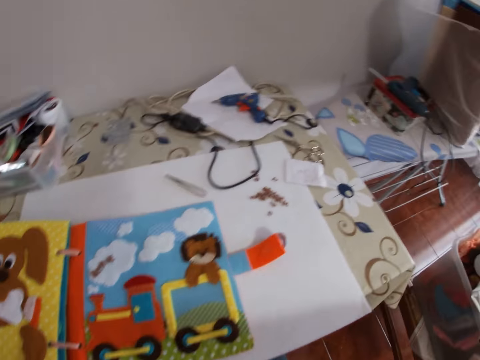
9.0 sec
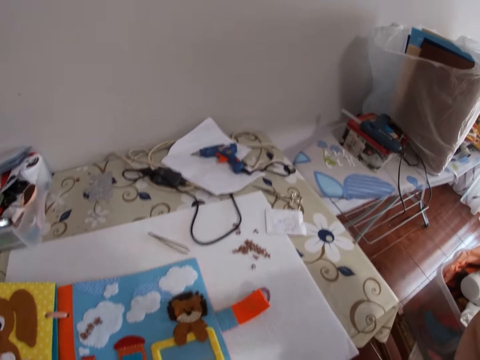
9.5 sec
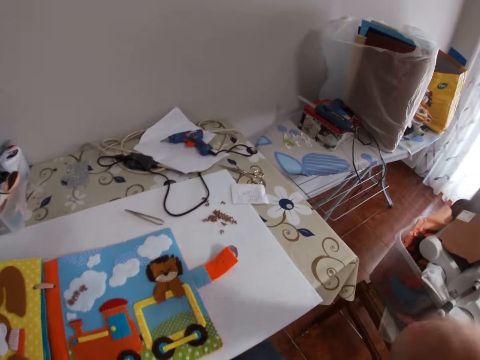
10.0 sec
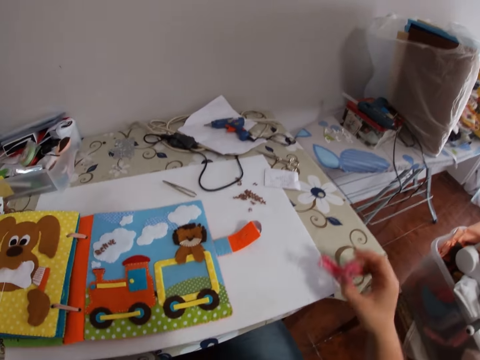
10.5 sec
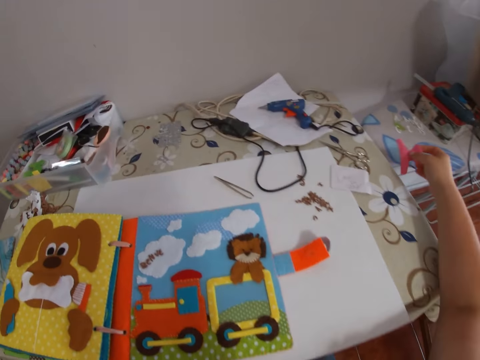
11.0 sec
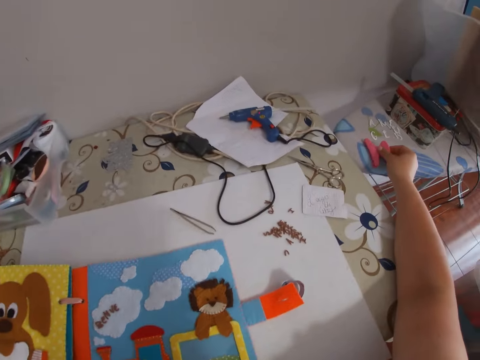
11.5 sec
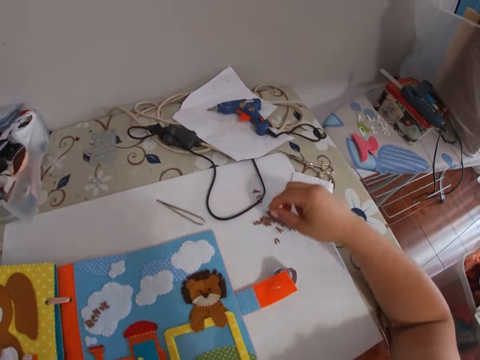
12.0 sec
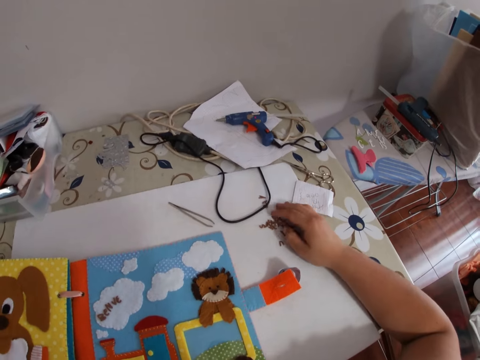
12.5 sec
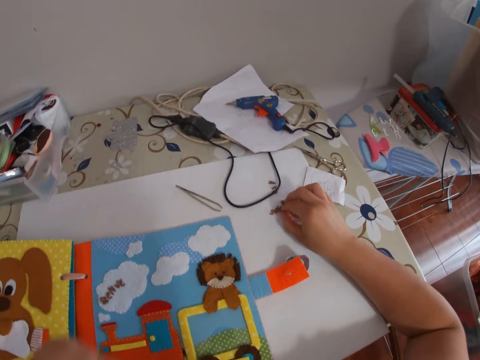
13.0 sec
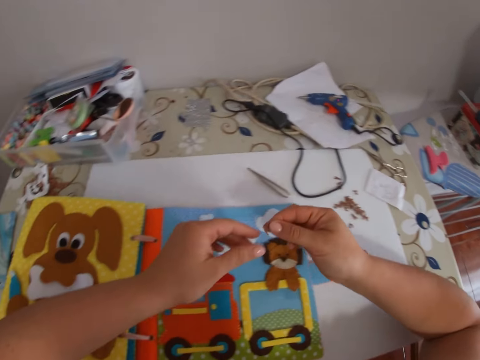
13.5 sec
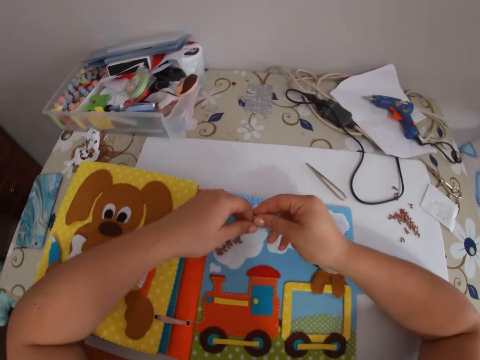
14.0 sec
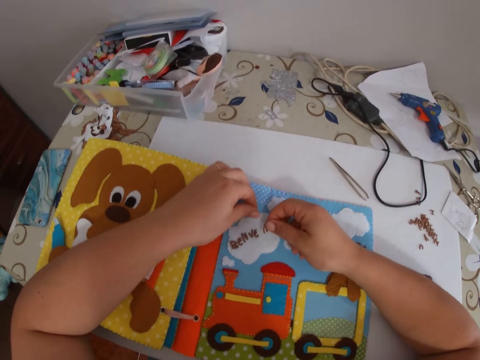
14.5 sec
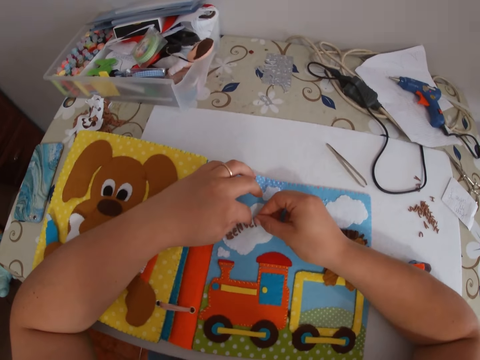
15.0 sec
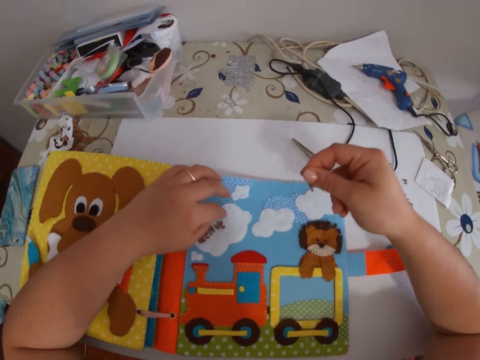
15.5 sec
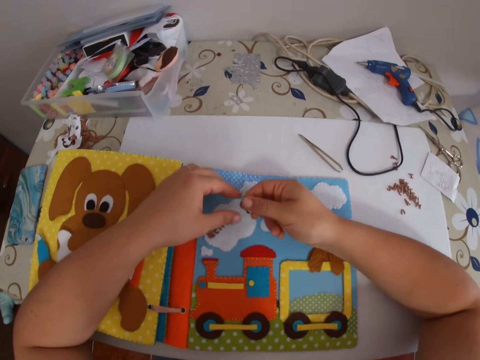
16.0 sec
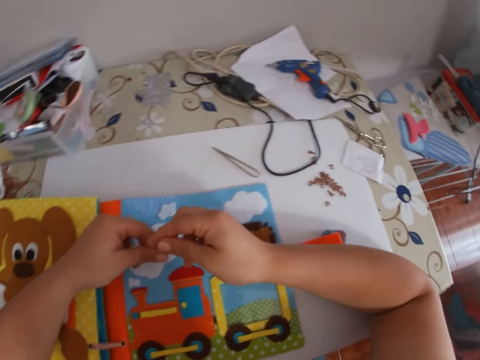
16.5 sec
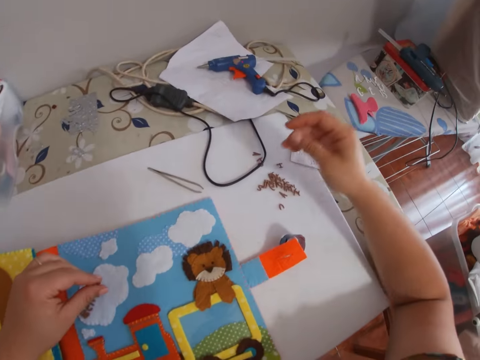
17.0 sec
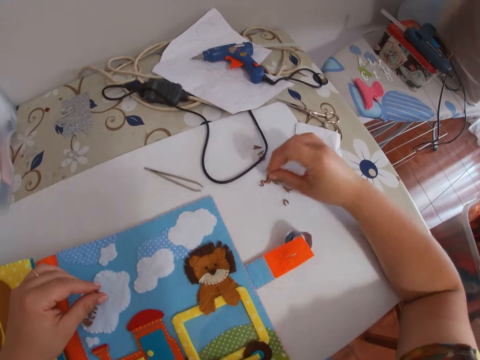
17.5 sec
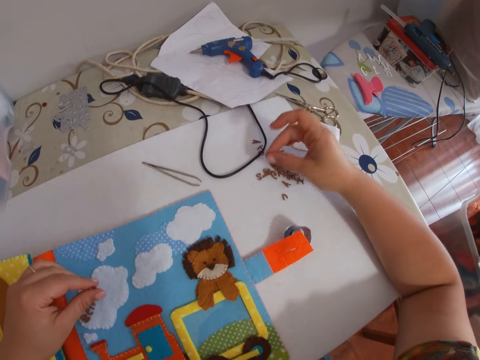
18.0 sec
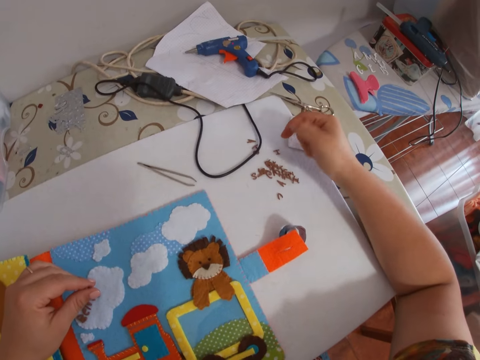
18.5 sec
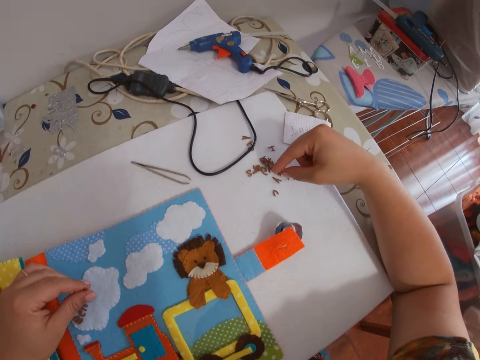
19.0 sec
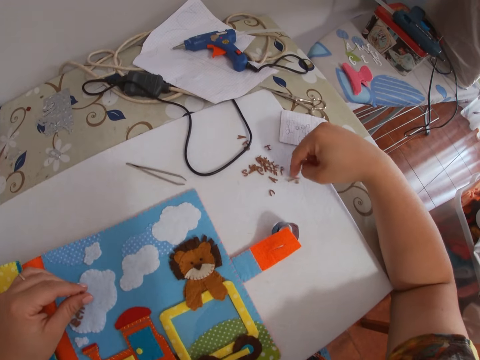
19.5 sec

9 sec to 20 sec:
The camera wearer drops a plastic object, a butterfly clip, on a table with her right hand. She picks up a letter tile or alphabet letter button from the table with her right hand. She places the letter tile on a paper board with her hands. She picks up letter tiles from the table with her right hand.

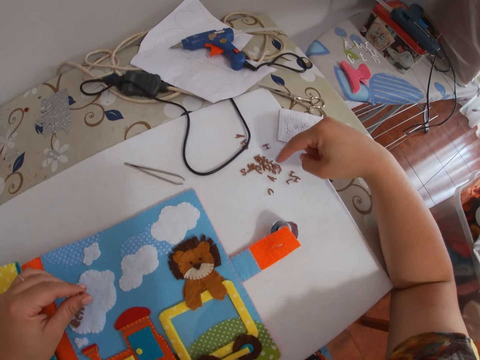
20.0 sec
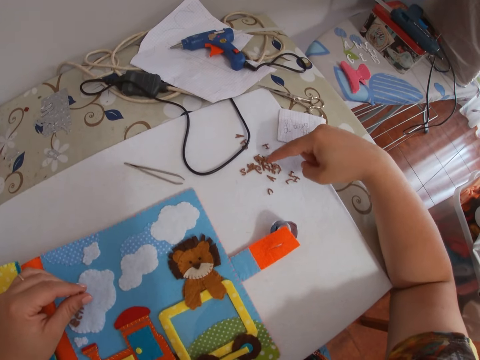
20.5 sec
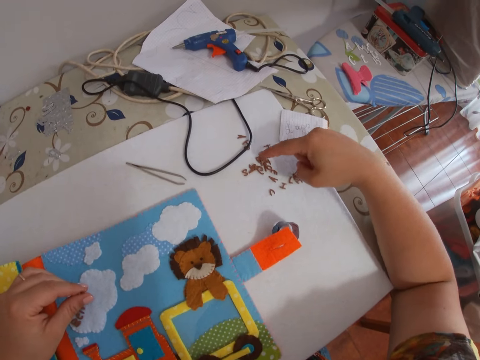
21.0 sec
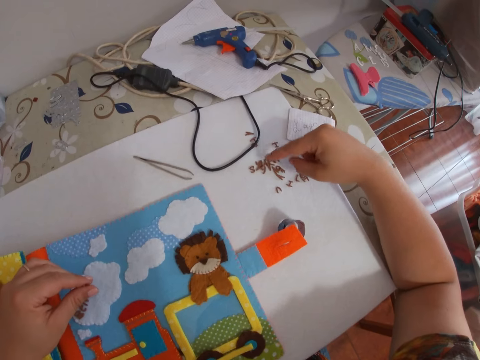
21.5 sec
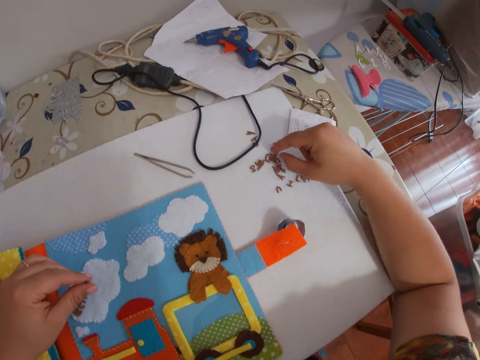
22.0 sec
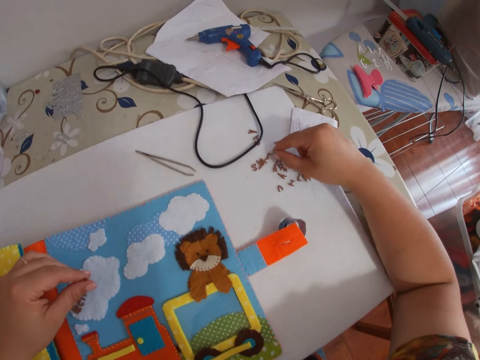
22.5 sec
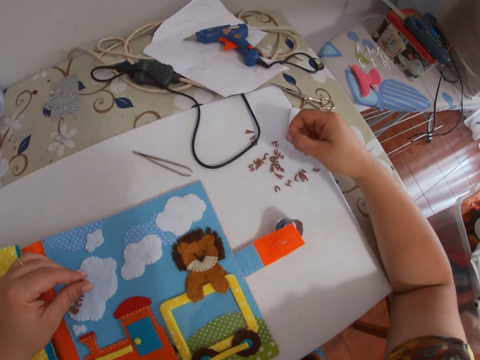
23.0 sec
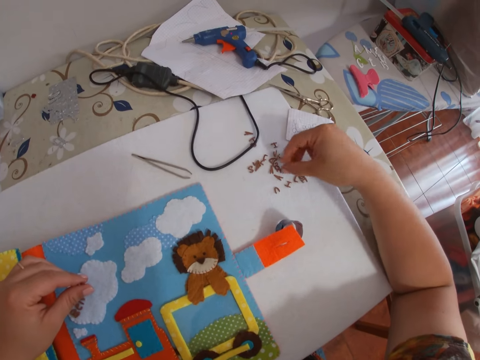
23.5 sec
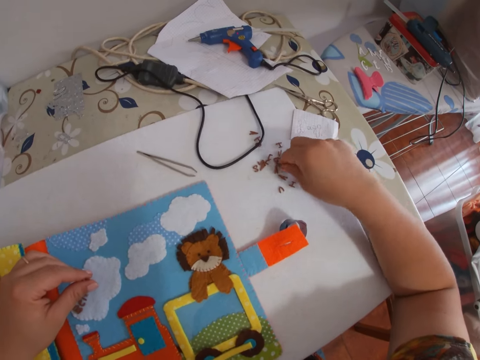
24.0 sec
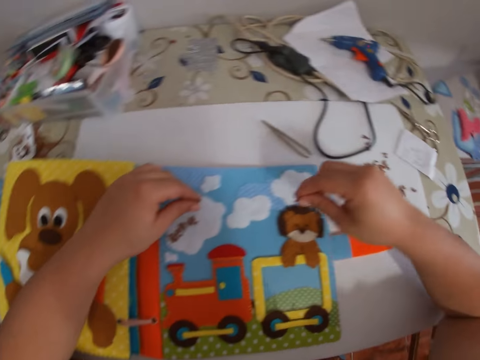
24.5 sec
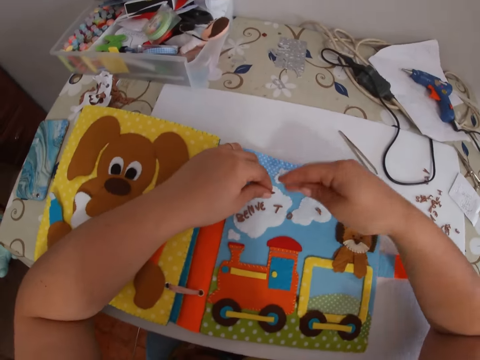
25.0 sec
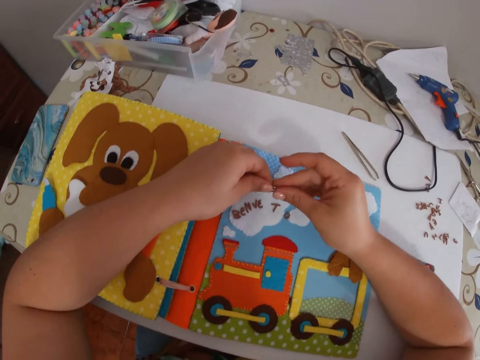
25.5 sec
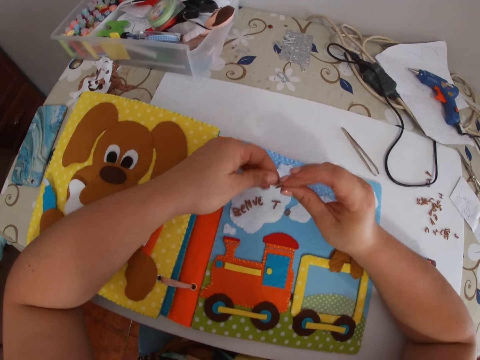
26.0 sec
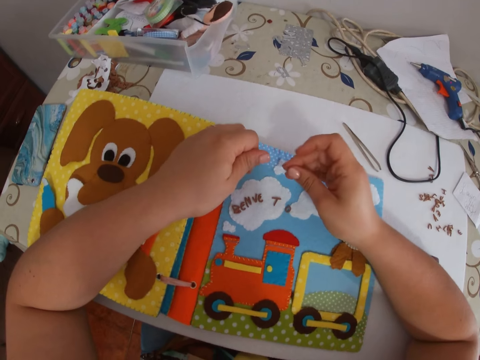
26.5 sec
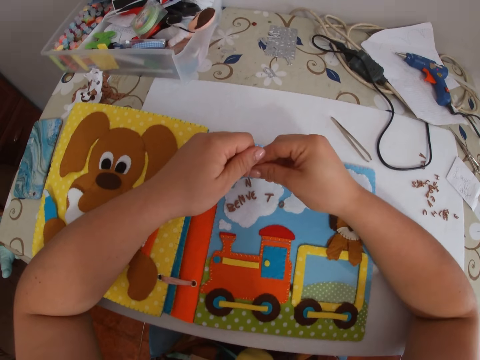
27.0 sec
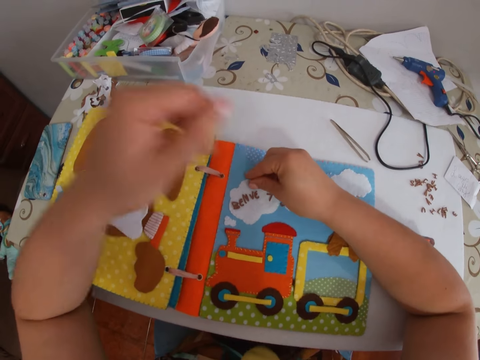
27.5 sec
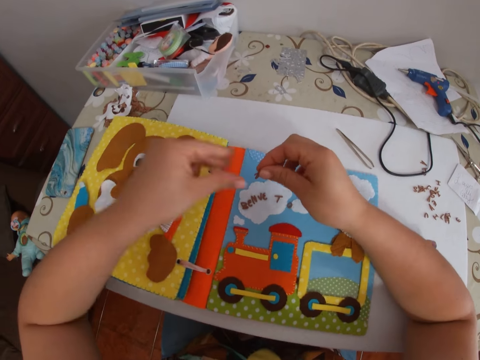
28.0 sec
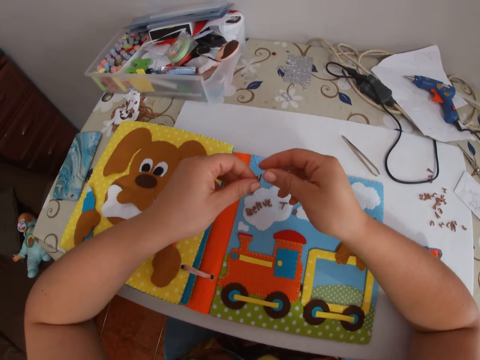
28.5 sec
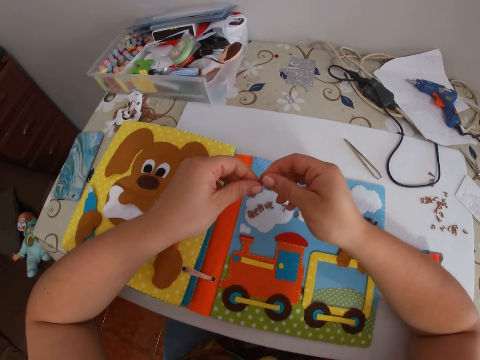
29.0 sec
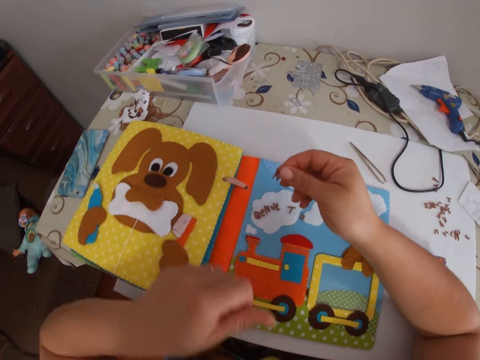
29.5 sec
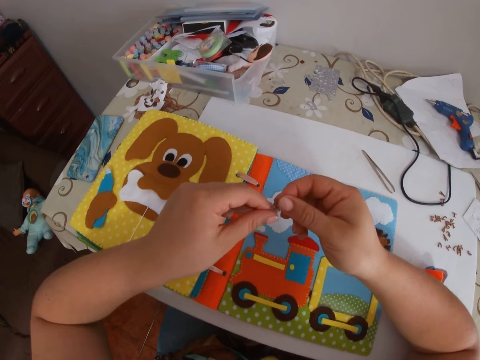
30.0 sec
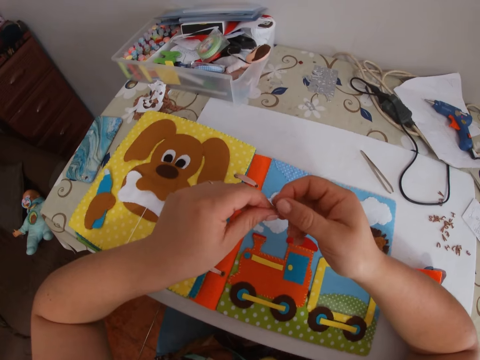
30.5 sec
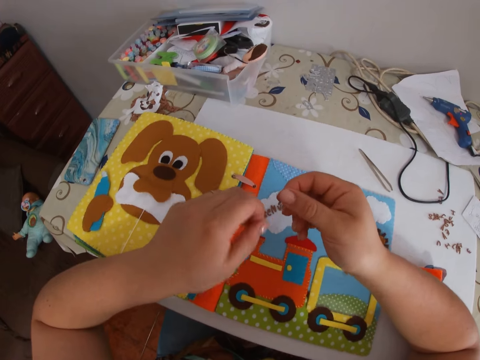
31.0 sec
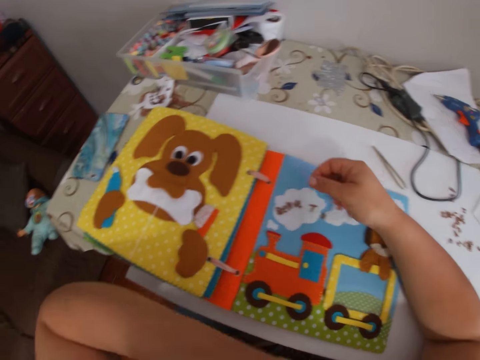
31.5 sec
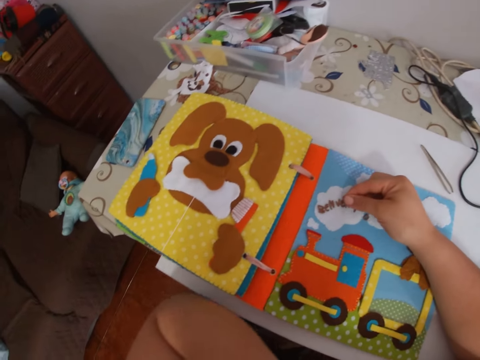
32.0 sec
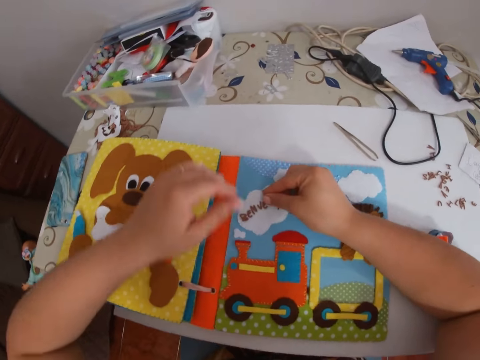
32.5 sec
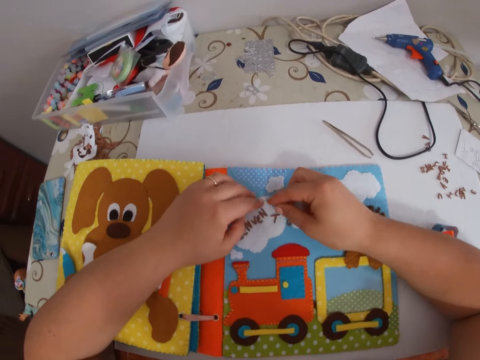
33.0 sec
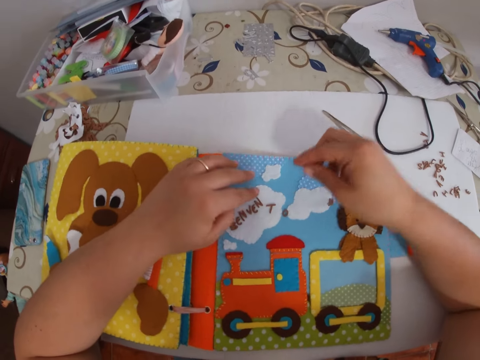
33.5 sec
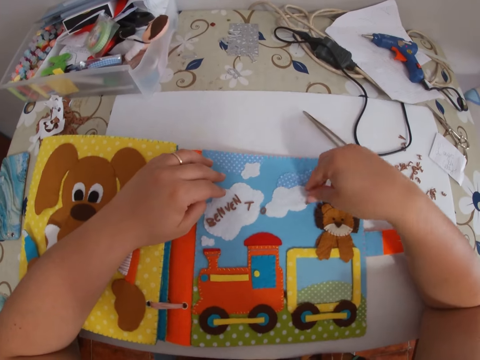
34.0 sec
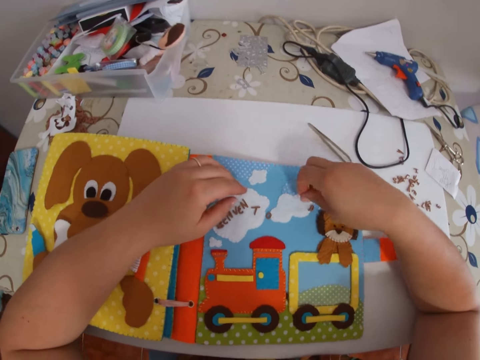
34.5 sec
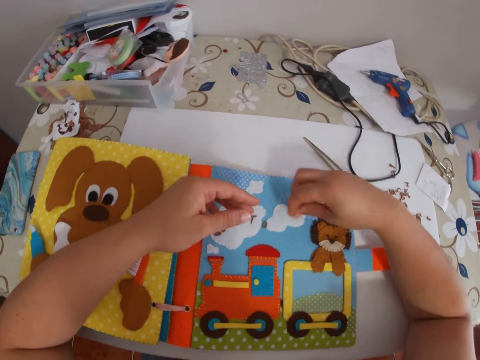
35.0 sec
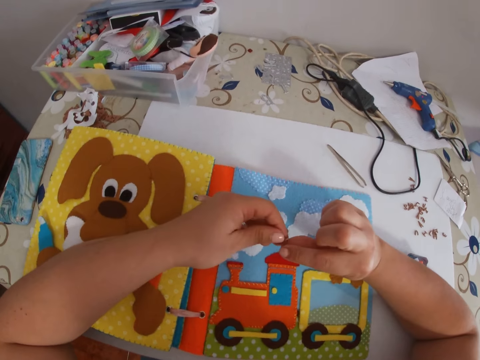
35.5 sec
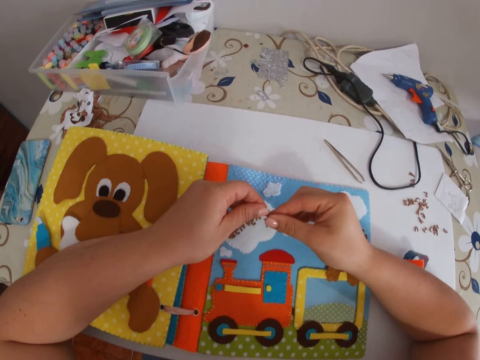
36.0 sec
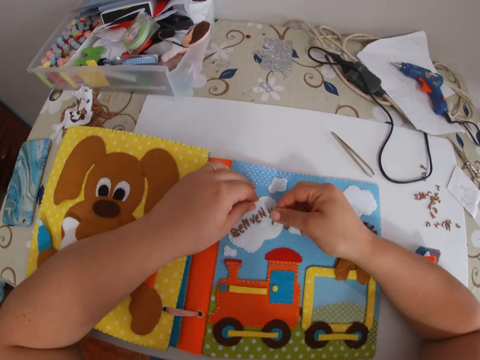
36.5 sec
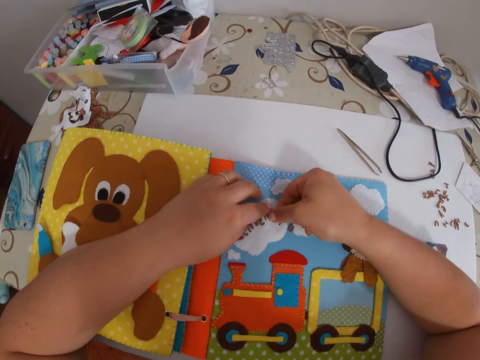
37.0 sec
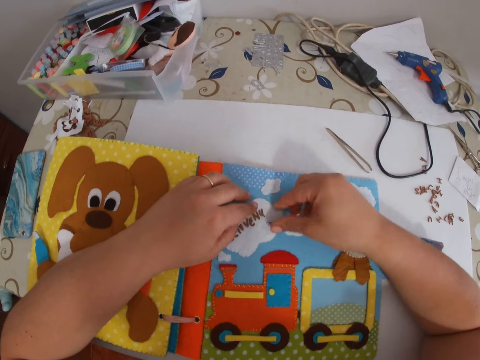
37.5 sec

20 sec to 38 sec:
The camera wearer chooses alphabet letter buttons on the table. They arrange the letter tiles on the board with both hands. They fix the alphabet letter buttons on the fabric.
